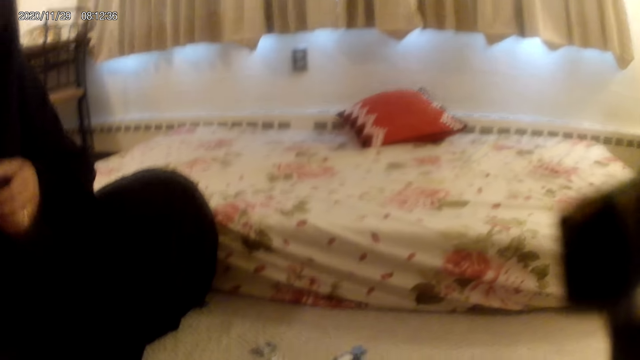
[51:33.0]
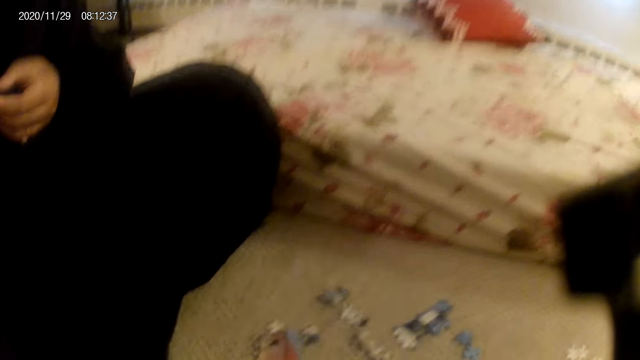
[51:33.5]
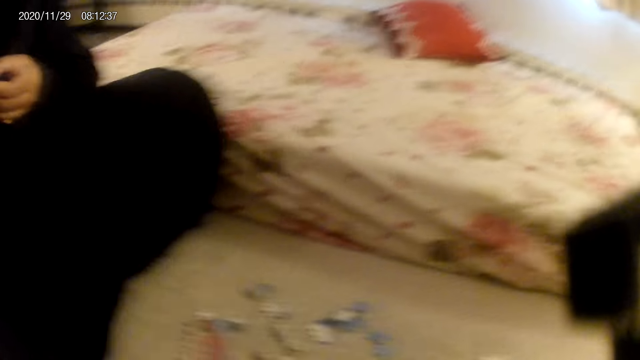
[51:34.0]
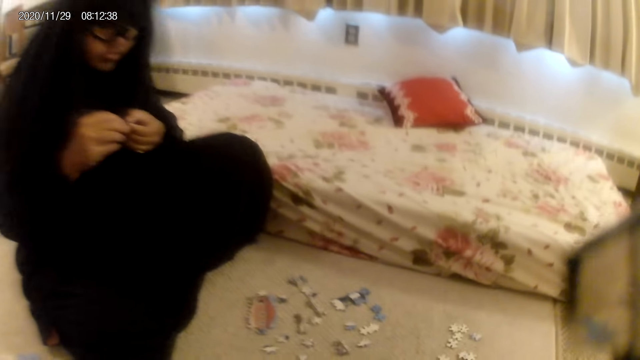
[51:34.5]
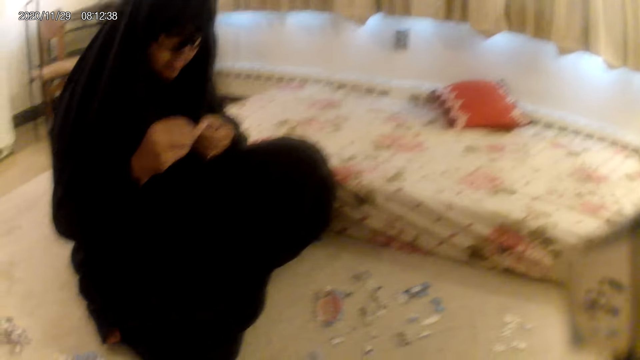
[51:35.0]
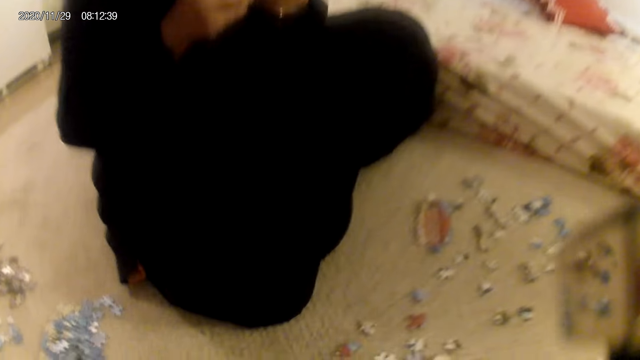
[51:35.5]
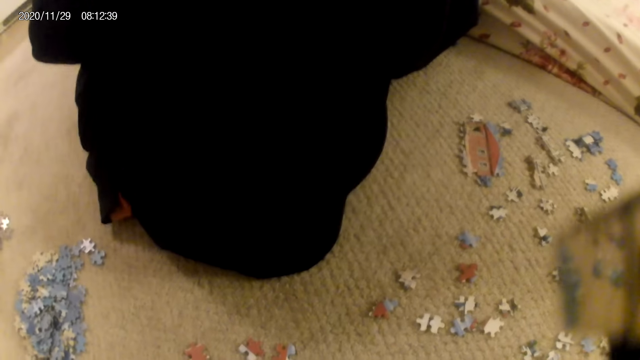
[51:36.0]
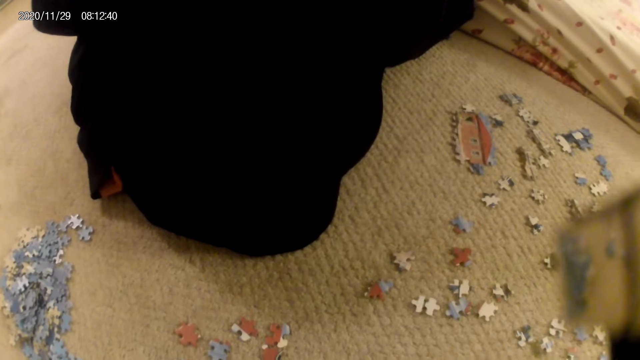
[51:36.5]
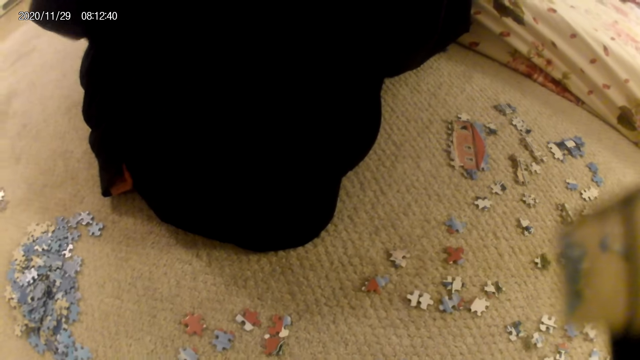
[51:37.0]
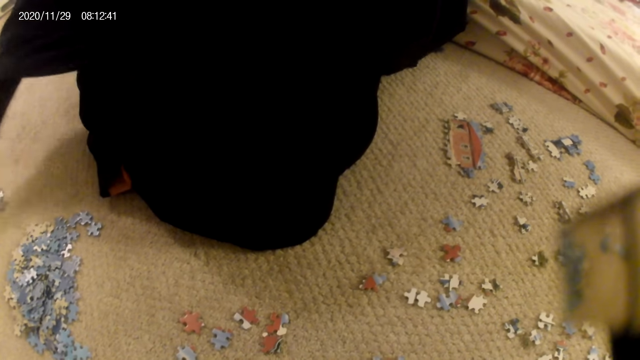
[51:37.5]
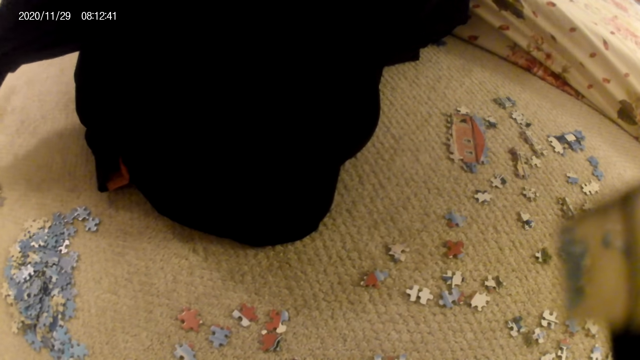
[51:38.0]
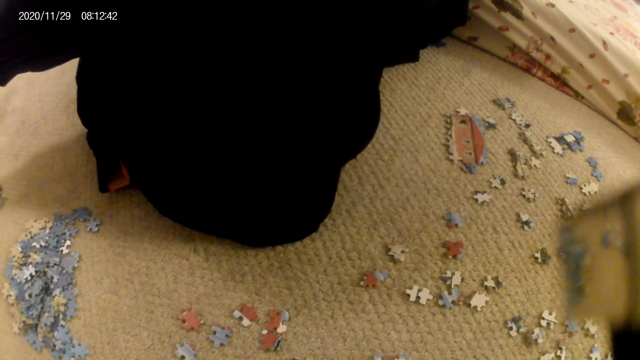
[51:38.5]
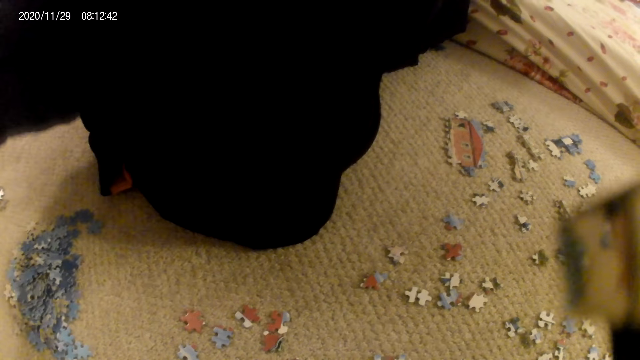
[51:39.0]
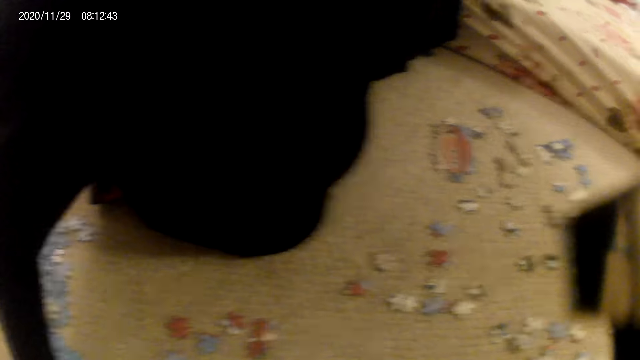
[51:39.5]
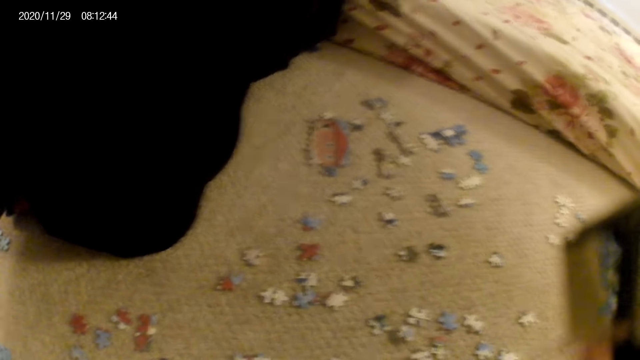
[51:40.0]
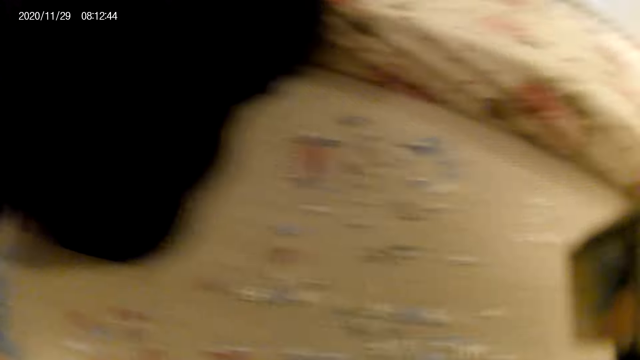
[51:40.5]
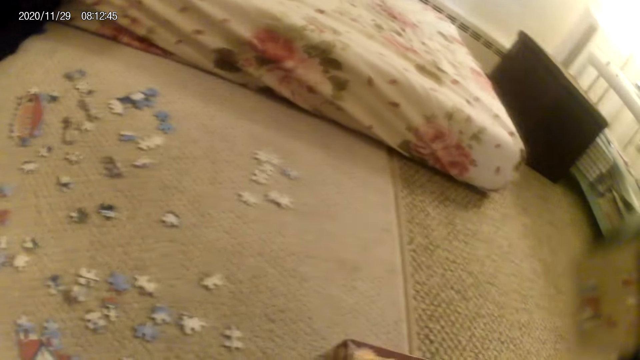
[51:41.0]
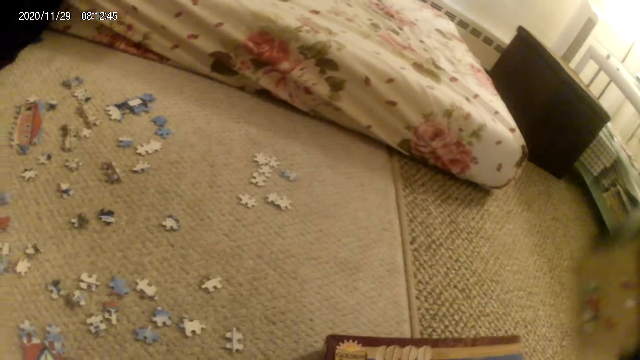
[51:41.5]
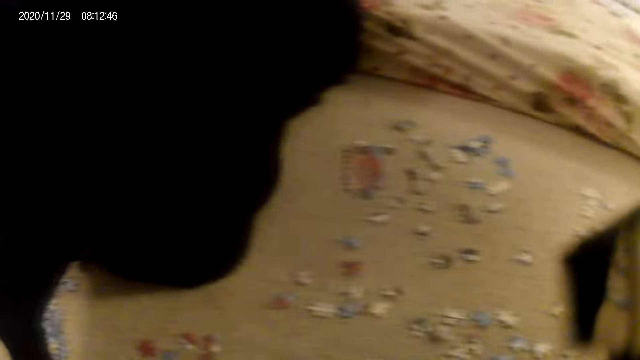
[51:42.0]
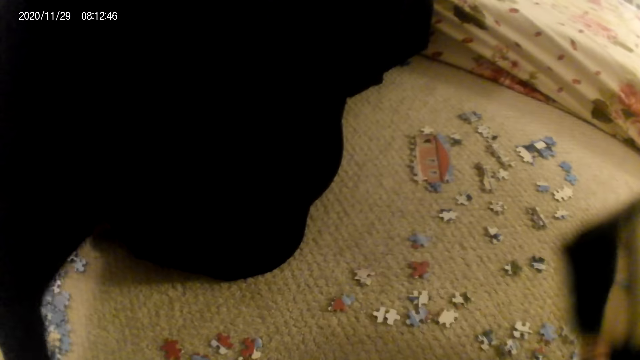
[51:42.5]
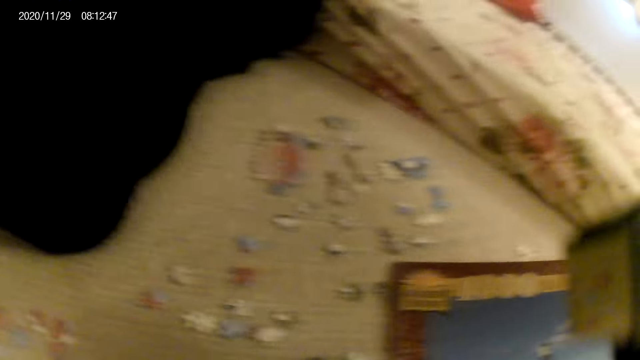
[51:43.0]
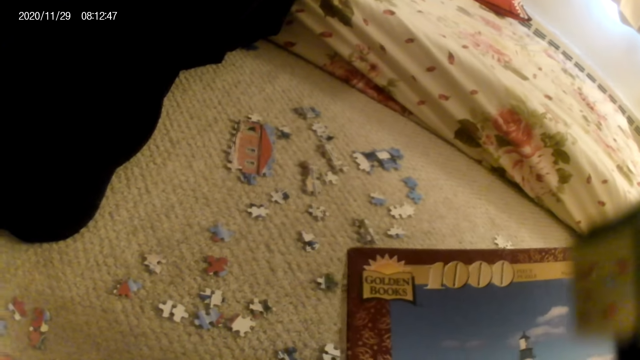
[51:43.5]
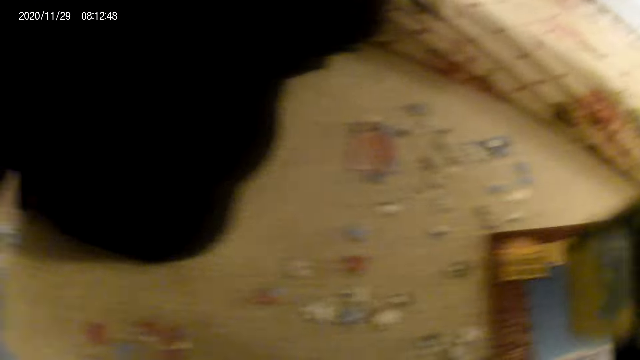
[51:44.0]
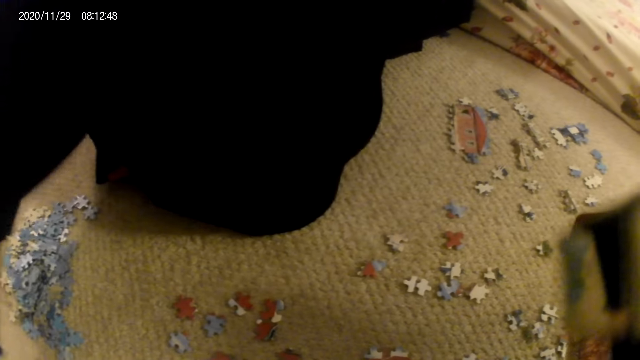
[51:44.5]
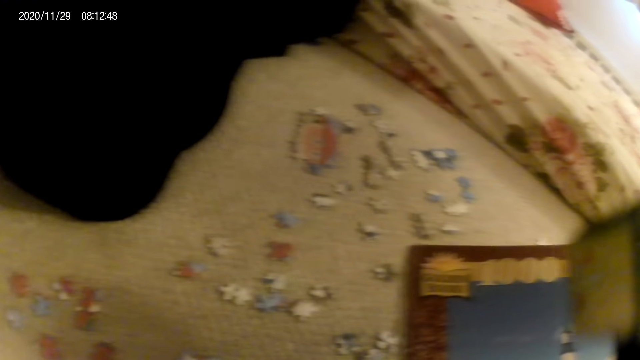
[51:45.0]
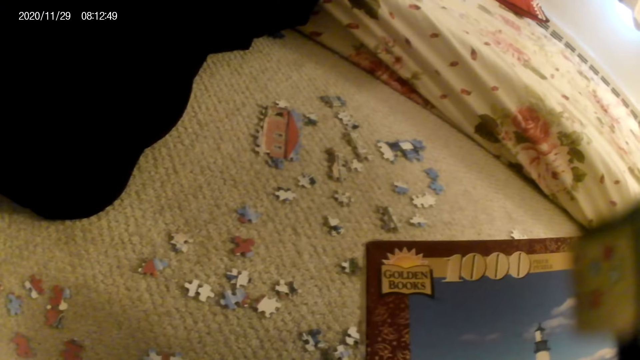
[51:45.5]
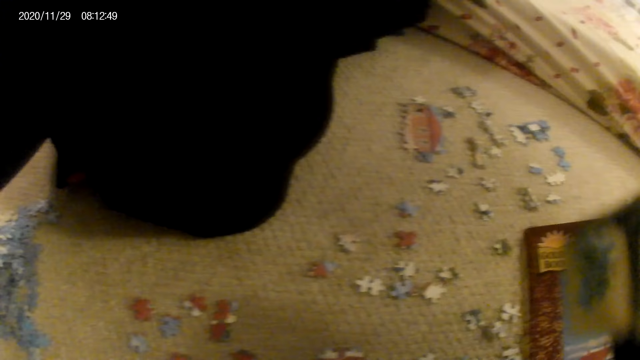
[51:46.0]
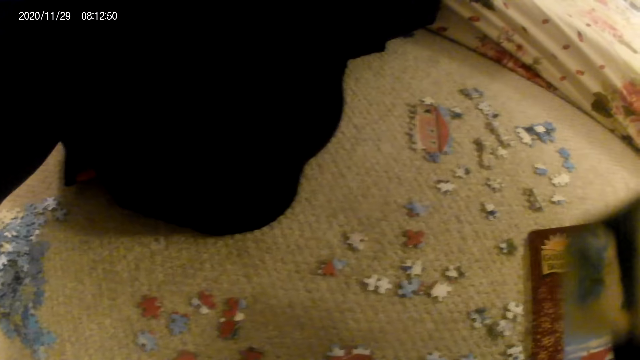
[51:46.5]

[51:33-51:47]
The lady stares at the puzzle piece in the hand, places the puzzle piece on the floor and moves puzzle pieces on the floor. The camera wearer picks up the puzzle pieces box. They stare at the puzzle pieces box.

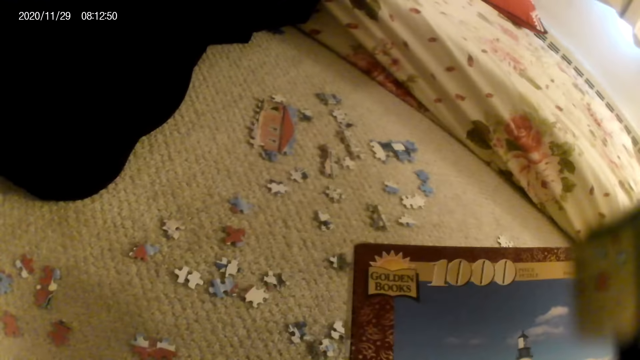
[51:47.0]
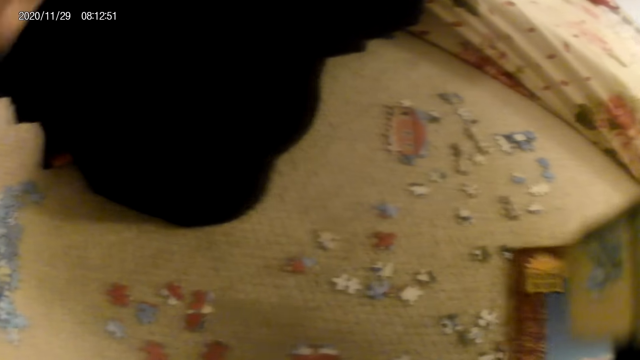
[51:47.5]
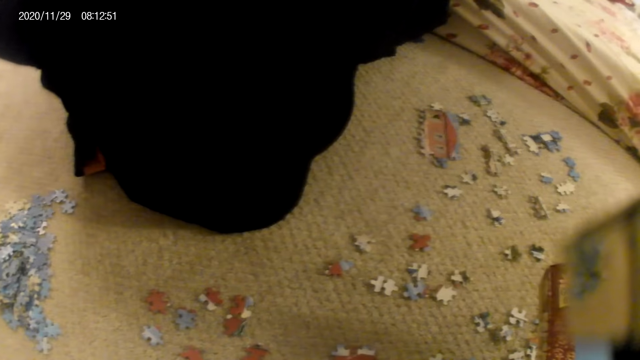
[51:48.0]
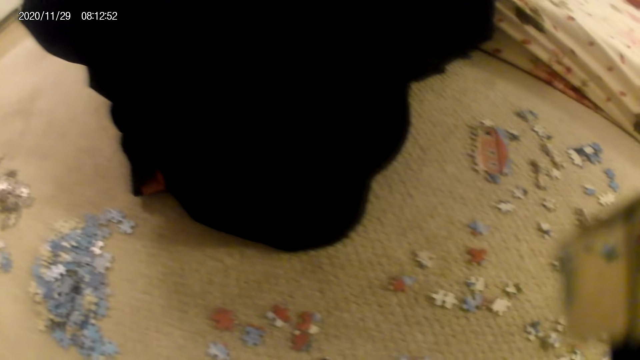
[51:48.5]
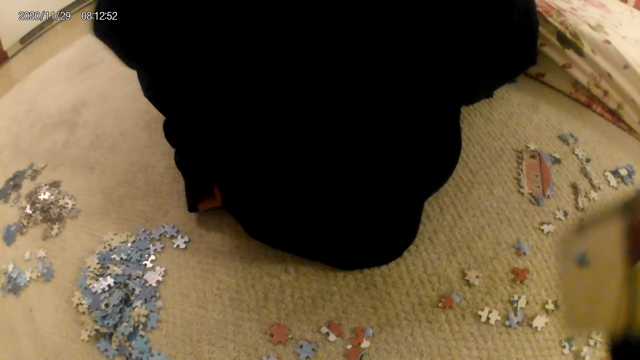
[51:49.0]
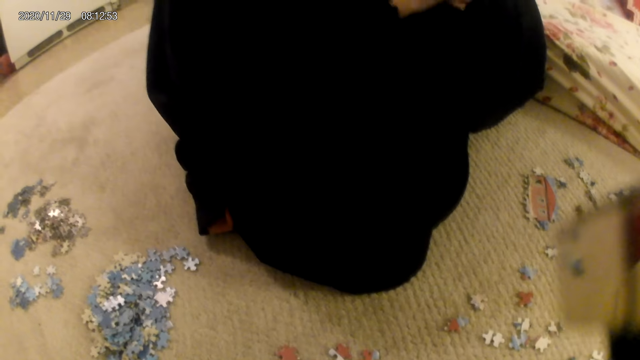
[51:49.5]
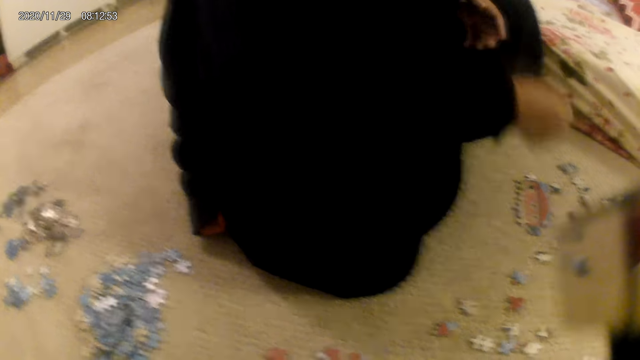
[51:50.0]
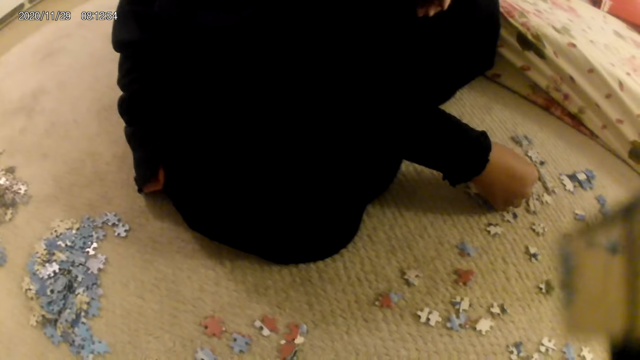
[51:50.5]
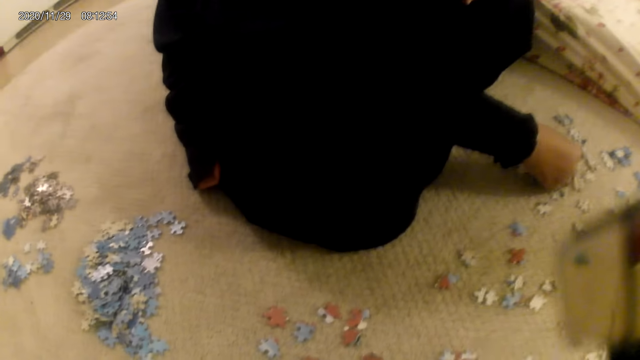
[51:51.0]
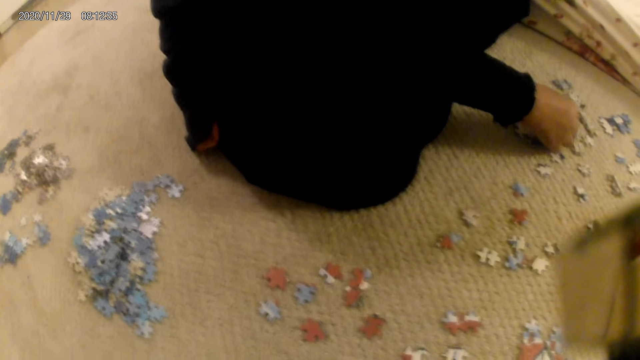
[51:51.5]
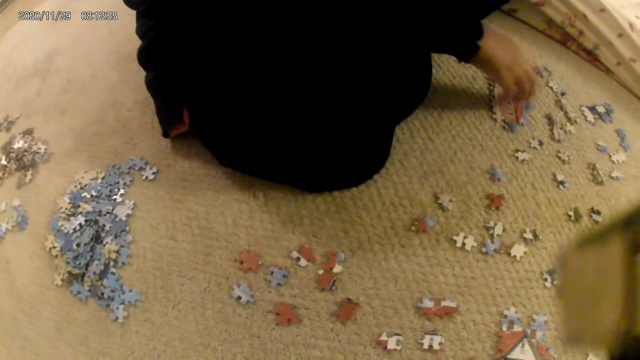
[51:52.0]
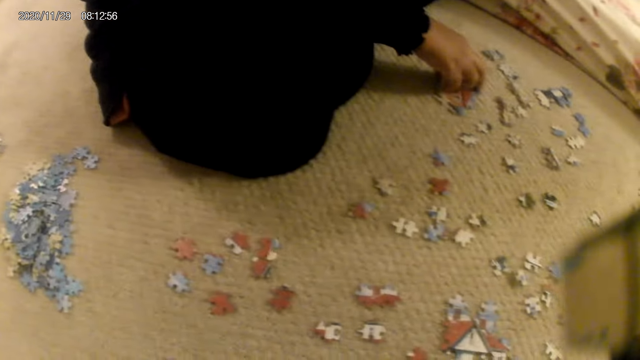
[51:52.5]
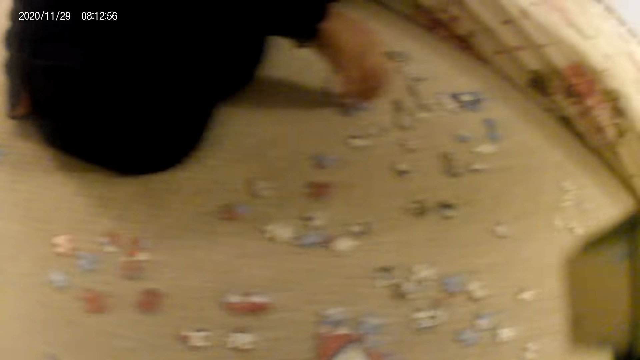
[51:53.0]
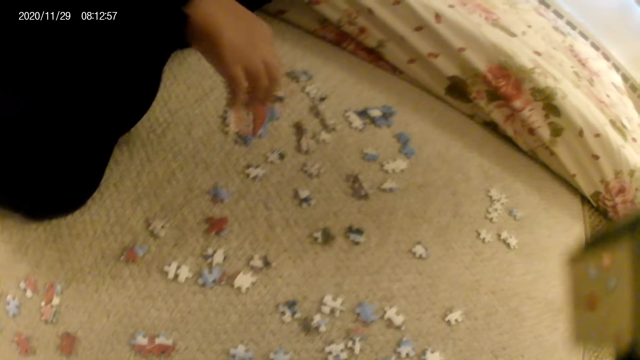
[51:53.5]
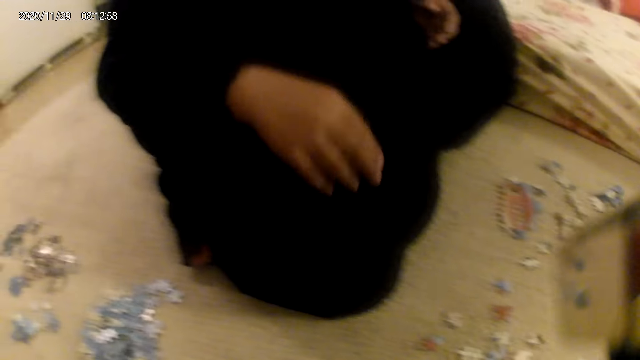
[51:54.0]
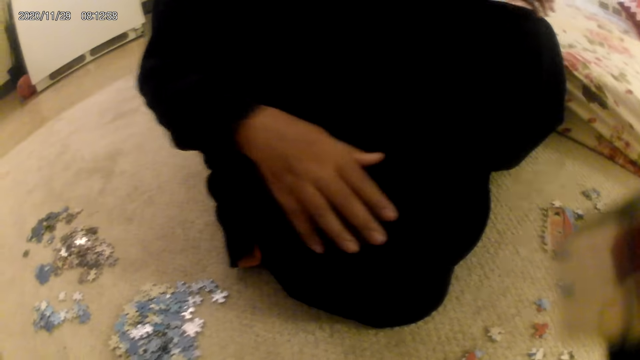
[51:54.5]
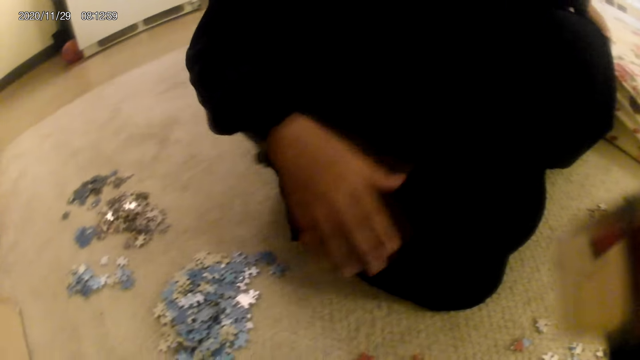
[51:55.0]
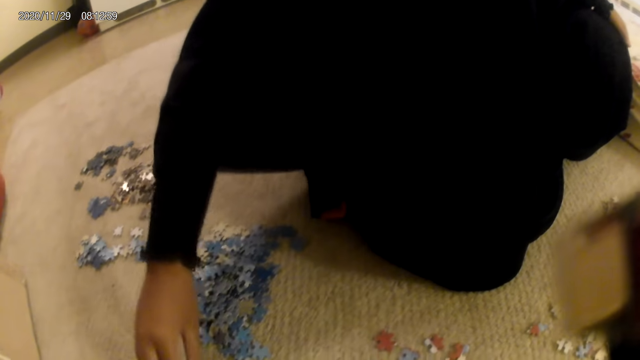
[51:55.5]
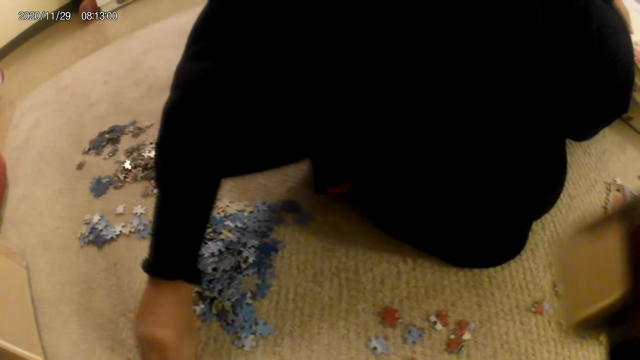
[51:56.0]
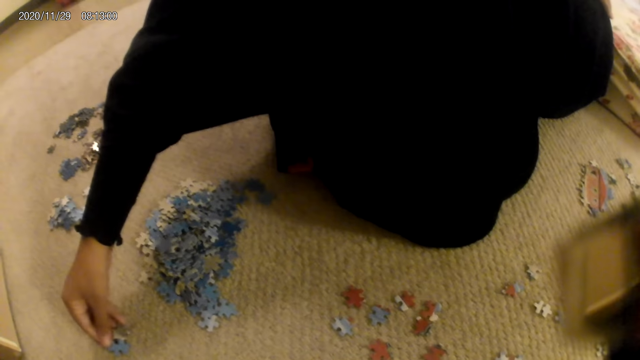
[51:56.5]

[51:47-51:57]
The lady stares at the puzzle piece in the hand. The camera wearer stares at the puzzle pieces on the floor. The lady joins the puzzle piece in the puzzle structure, presses the puzzle structure, stares at the puzzle pieces on the floor, picks up a puzzle piece and stares at the puzzle piece.
